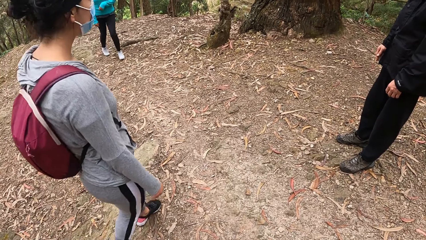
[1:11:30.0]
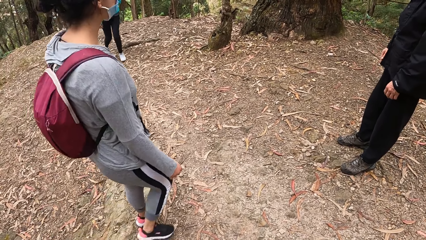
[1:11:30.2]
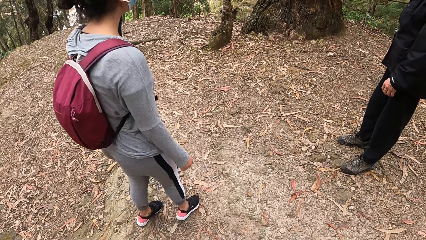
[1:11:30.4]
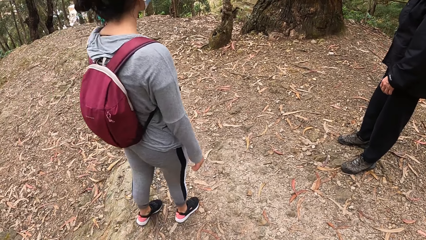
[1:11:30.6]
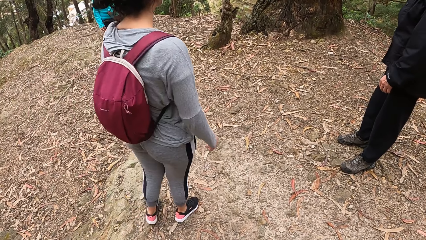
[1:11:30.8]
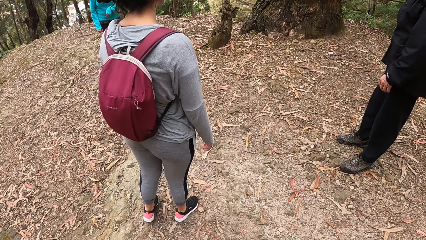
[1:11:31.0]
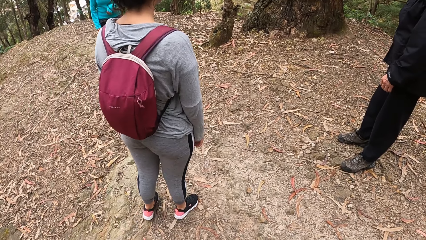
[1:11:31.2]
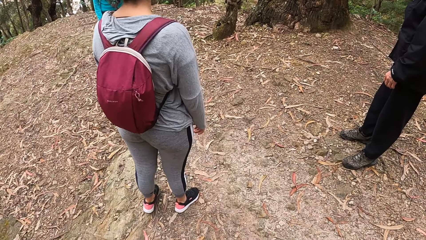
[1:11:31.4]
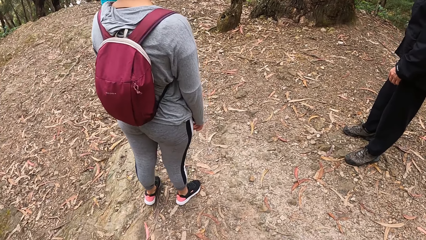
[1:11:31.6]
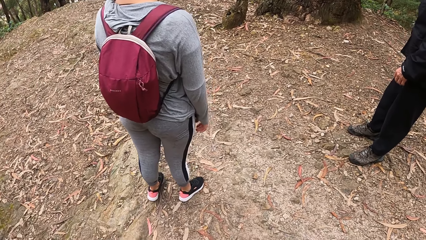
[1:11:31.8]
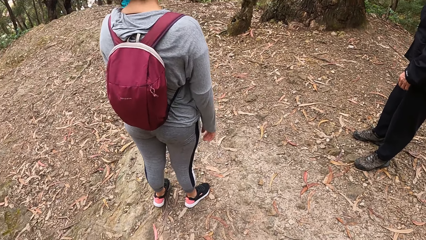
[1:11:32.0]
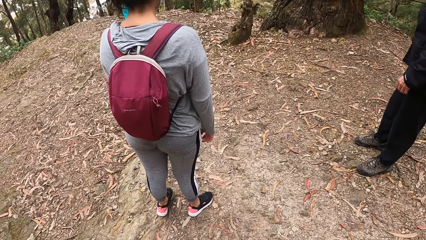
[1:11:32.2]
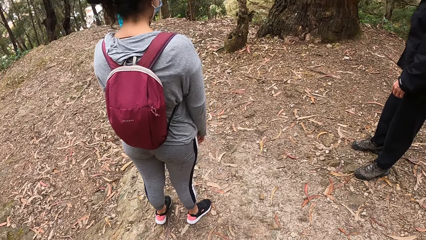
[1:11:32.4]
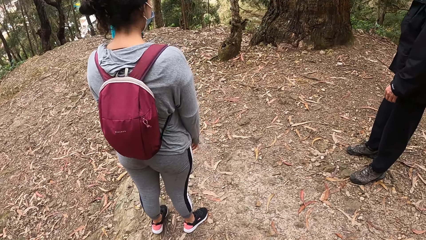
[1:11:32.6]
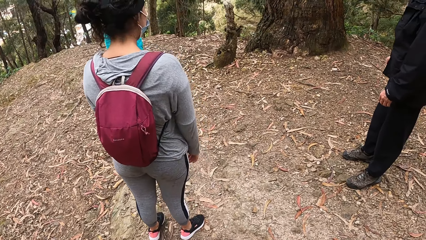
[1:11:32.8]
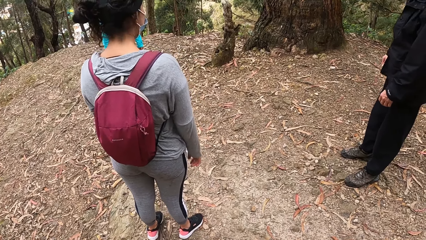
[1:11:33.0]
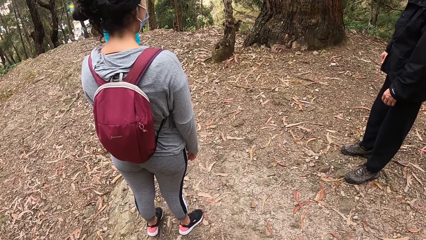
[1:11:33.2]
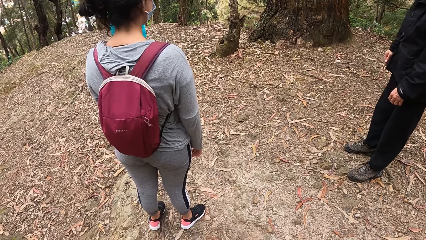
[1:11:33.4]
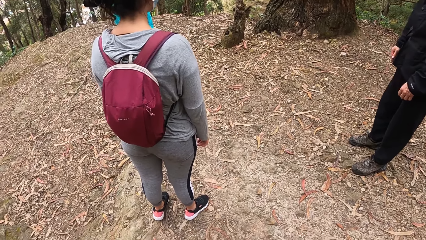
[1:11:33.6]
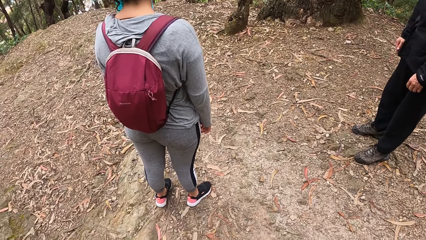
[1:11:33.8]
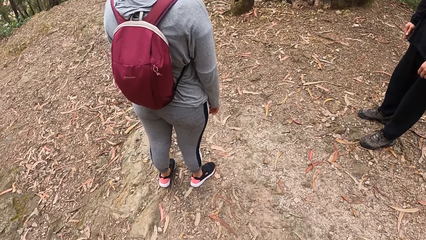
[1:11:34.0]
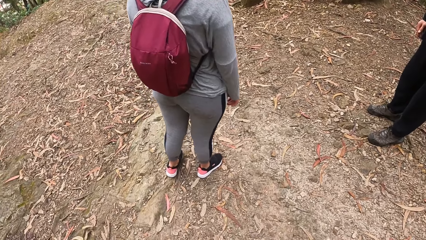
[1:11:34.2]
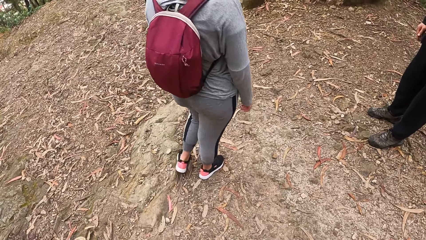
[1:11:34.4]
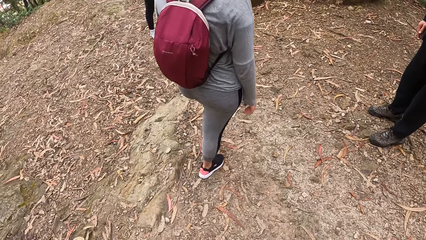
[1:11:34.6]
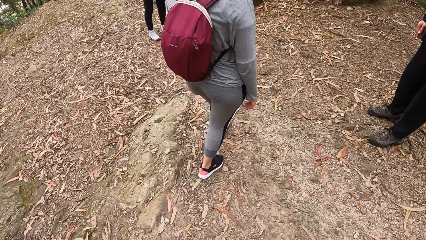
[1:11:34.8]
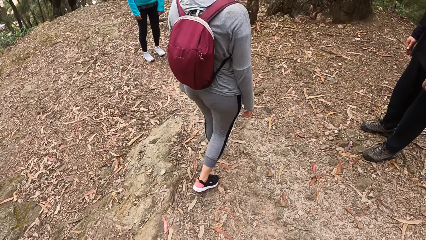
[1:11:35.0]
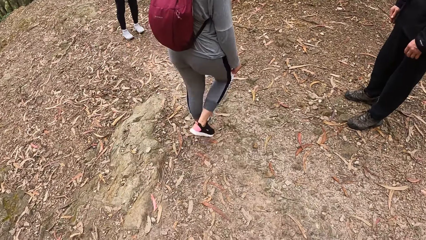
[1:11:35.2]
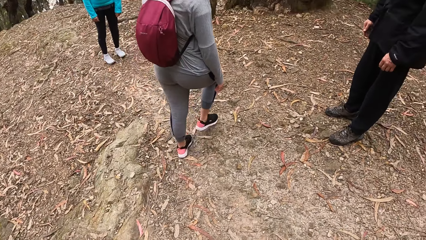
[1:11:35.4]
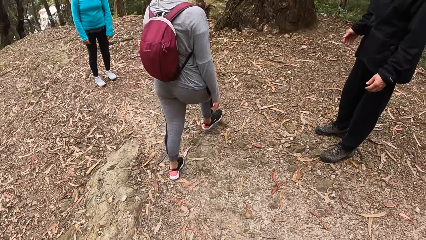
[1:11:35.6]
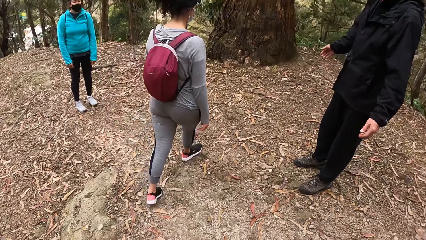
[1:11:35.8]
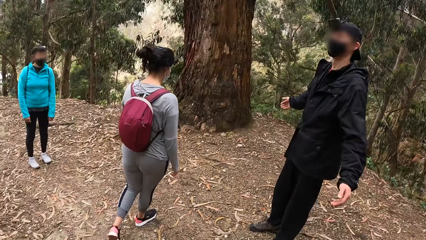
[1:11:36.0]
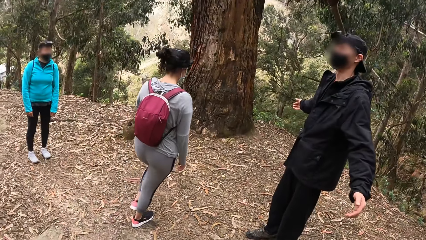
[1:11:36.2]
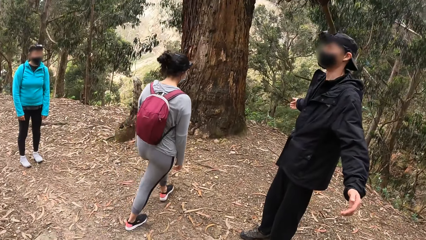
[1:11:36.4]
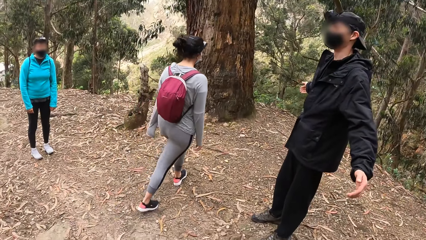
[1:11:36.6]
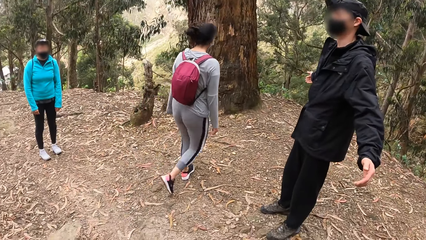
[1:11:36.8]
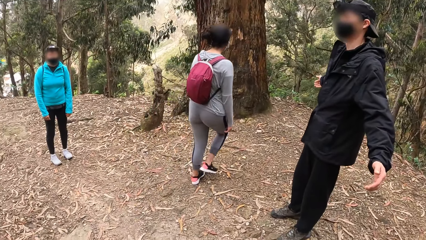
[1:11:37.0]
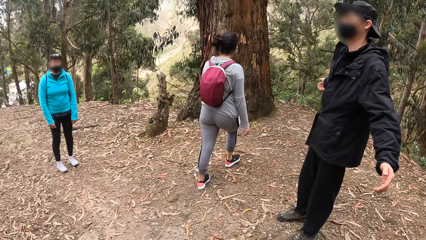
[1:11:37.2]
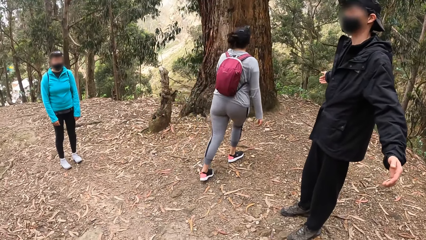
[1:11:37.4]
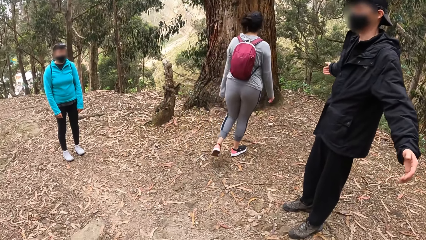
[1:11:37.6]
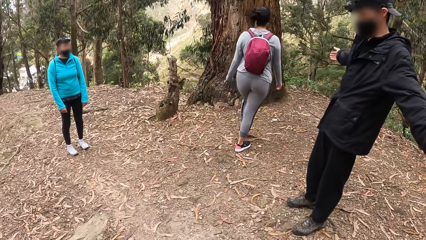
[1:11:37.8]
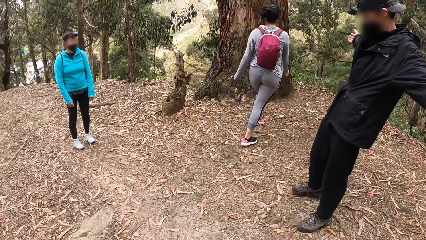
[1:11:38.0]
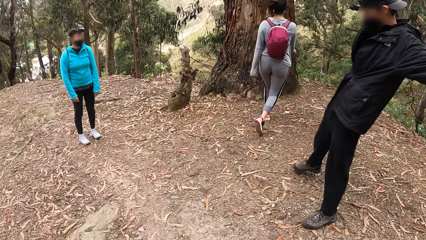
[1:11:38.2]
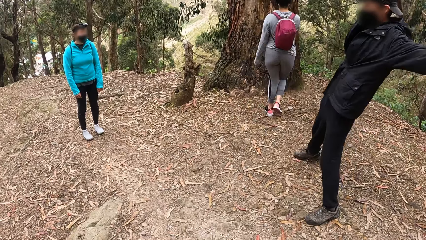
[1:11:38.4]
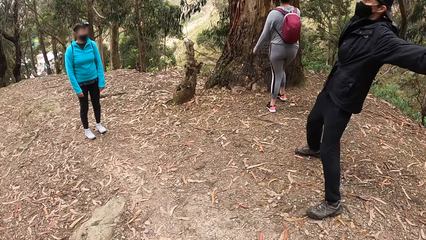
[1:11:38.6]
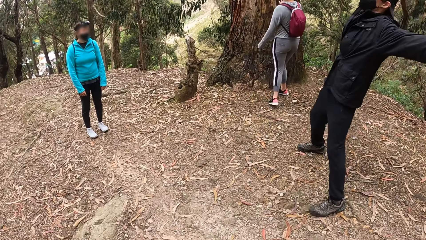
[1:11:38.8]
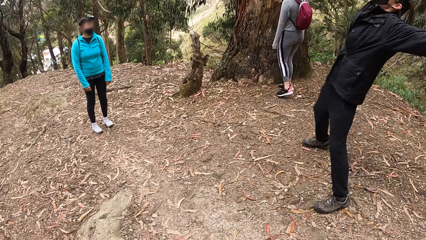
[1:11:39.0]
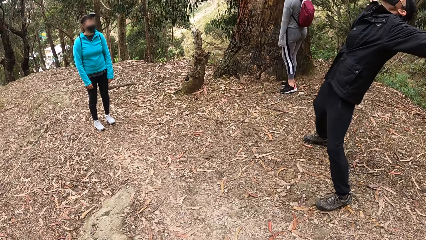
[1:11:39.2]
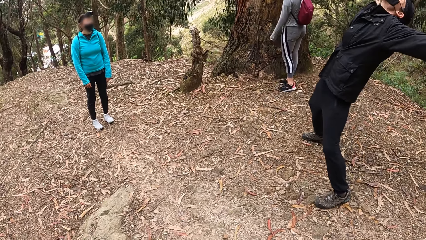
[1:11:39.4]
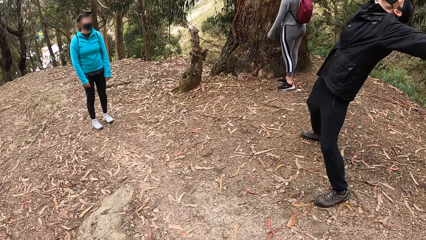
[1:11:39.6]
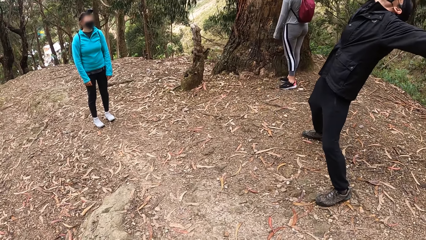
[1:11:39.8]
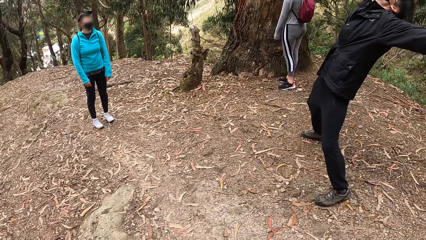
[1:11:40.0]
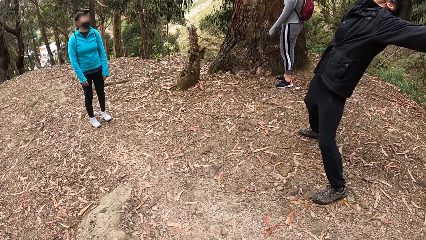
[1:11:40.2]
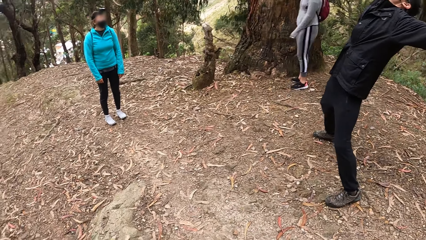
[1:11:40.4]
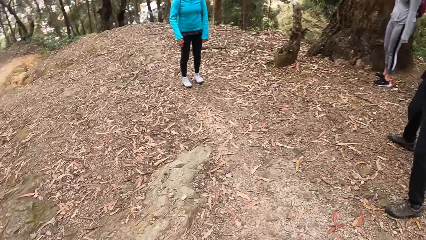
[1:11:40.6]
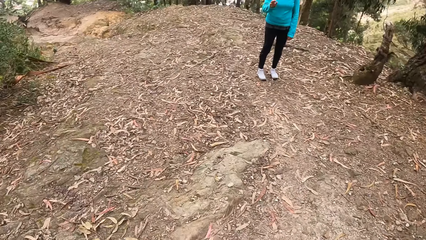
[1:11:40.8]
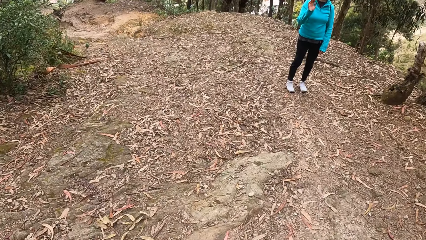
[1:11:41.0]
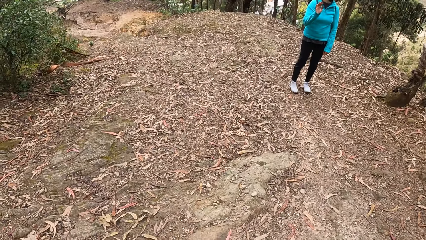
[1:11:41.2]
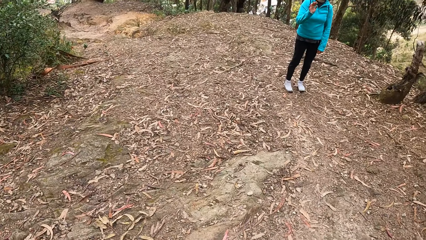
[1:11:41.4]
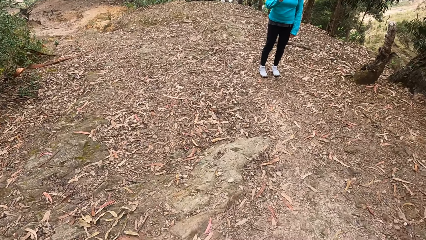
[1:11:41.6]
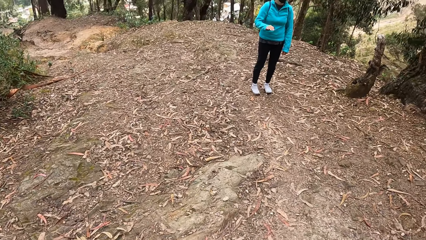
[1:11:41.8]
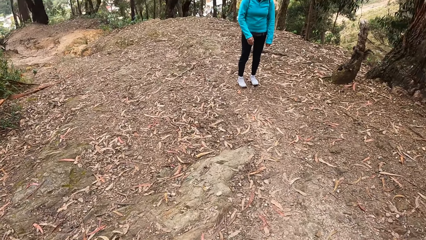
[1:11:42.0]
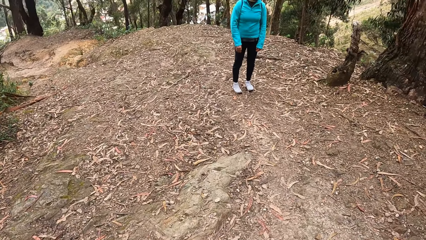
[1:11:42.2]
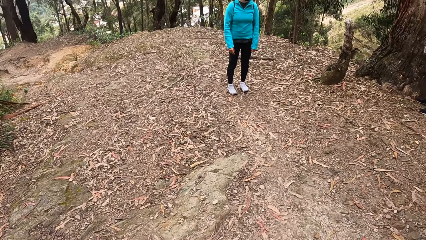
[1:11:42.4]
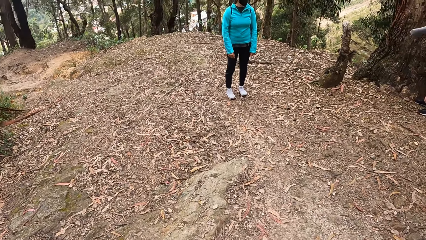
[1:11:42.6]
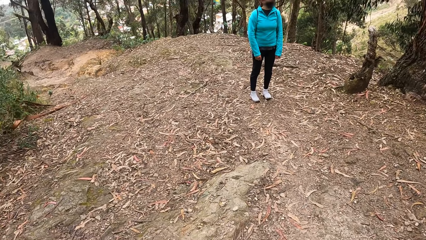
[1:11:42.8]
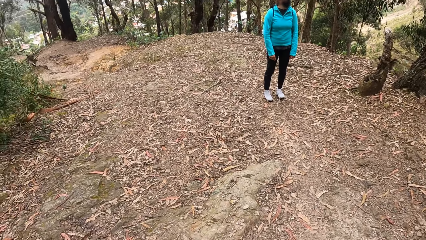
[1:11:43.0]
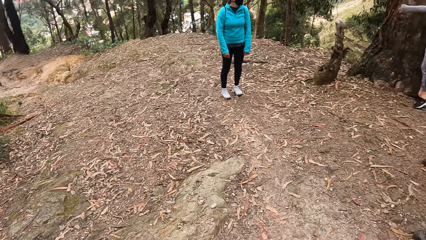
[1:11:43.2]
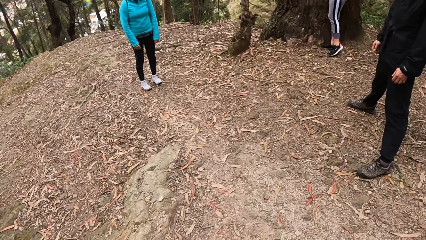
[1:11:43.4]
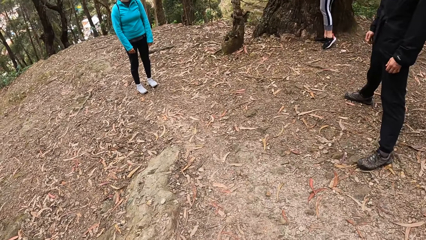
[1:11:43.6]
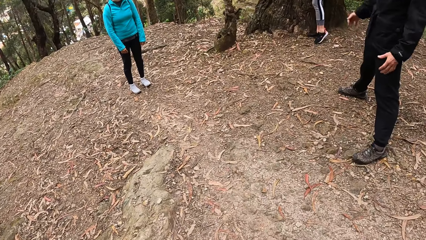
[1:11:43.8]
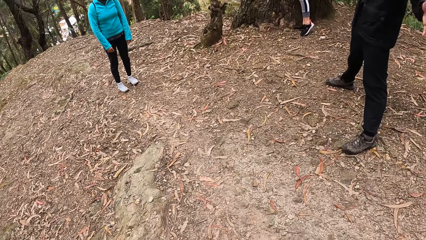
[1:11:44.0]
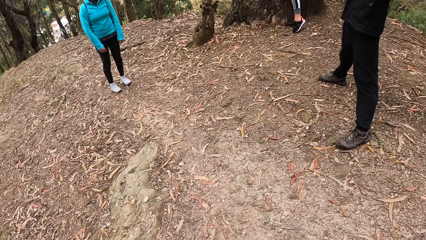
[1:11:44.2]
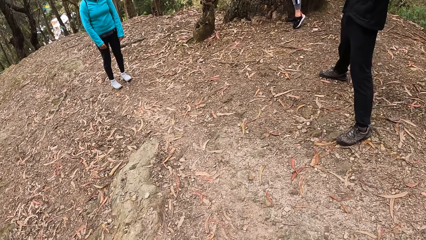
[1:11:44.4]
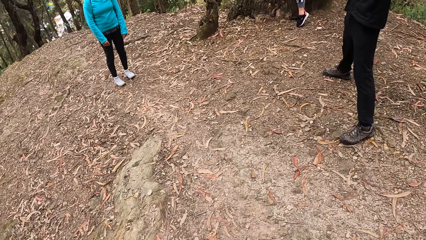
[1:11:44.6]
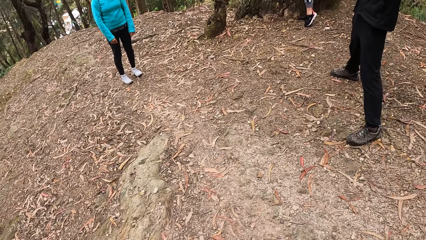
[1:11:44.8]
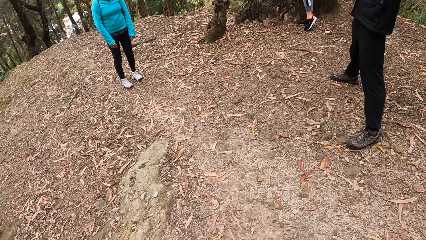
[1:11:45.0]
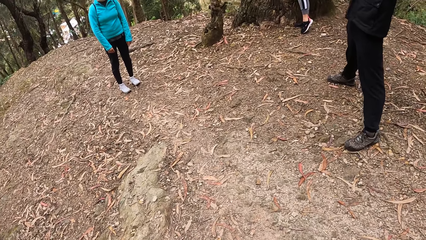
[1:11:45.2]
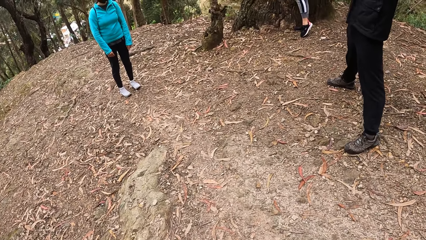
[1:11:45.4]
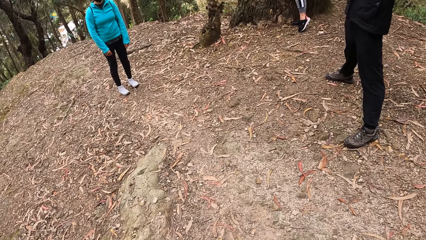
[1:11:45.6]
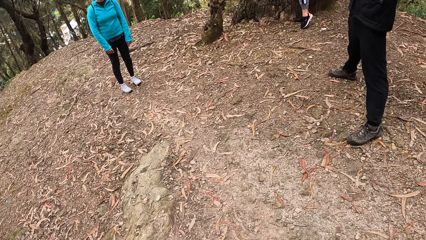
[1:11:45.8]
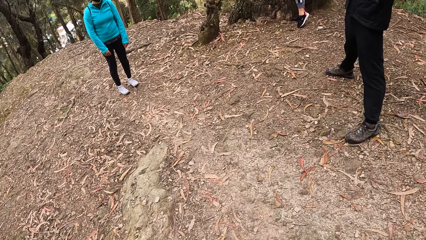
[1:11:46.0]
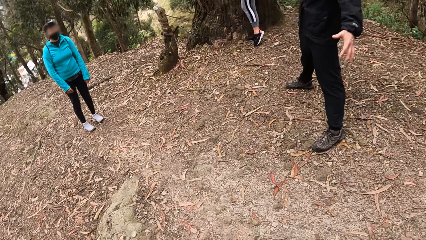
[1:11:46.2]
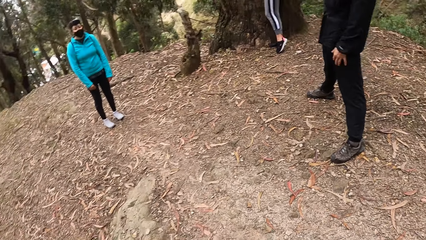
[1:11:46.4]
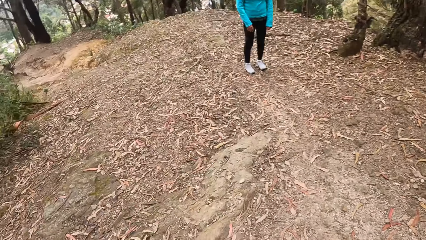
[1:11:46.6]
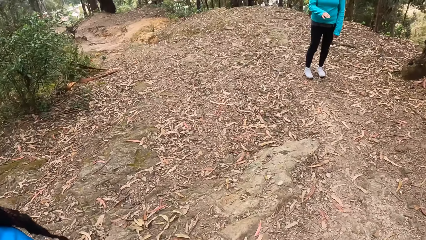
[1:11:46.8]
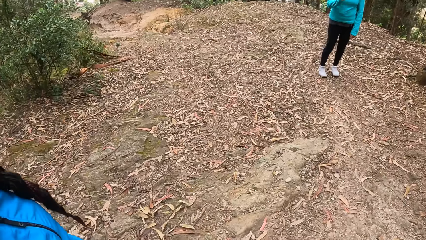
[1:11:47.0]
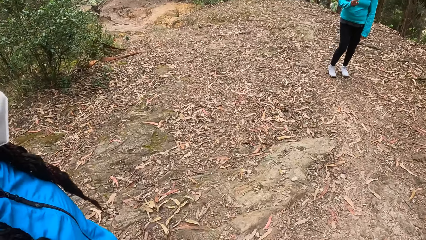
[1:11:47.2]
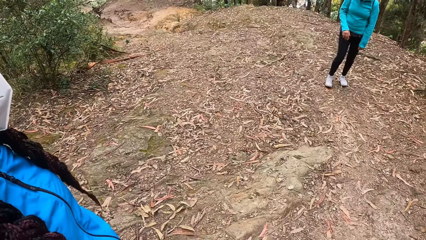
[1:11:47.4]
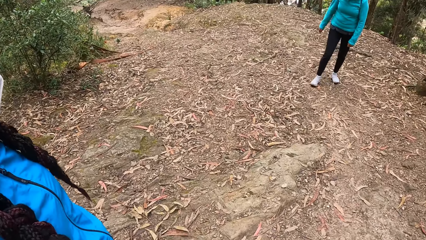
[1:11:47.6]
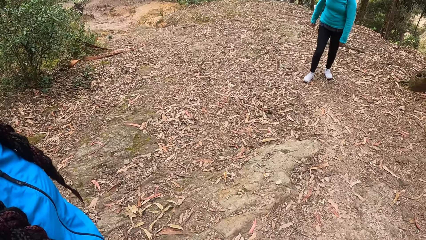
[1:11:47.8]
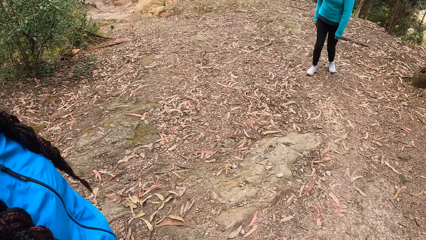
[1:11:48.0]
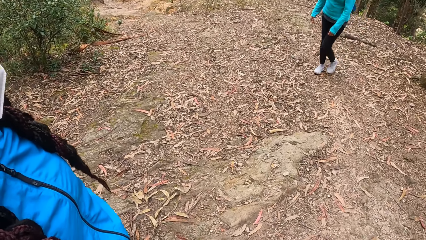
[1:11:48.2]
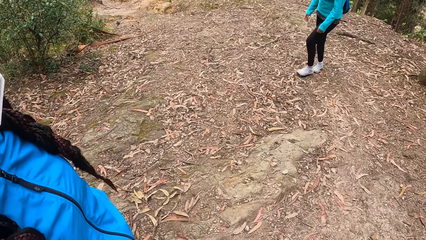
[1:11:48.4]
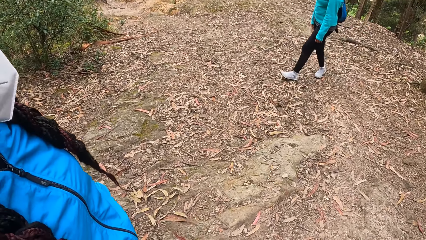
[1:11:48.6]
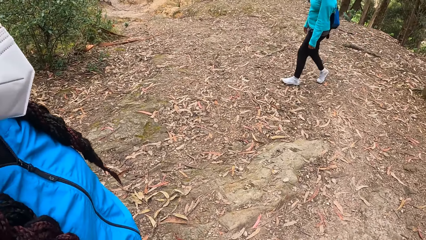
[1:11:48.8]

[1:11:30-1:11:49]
A woman walks towards a tree. A man stretches his hands. The woman touches the tree with her right hand.
